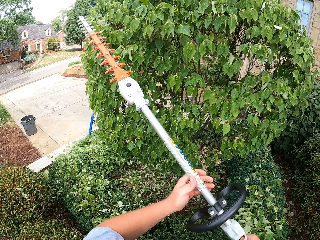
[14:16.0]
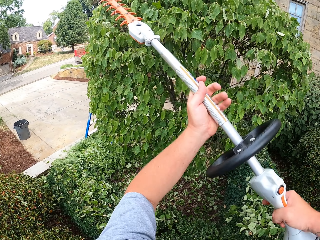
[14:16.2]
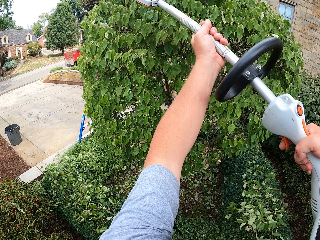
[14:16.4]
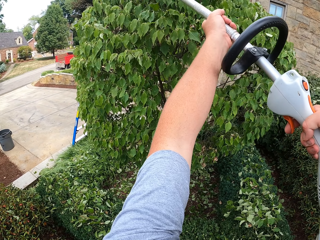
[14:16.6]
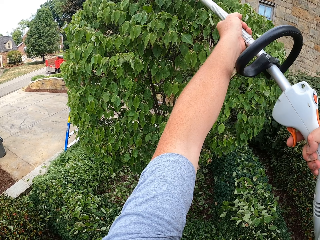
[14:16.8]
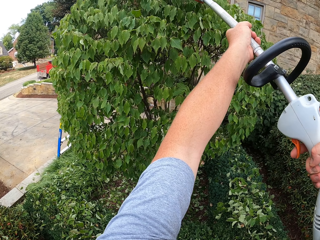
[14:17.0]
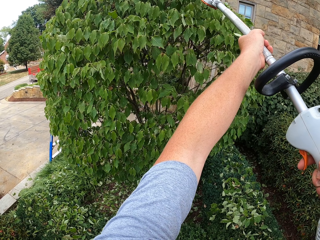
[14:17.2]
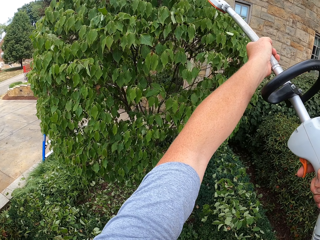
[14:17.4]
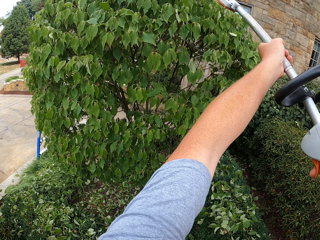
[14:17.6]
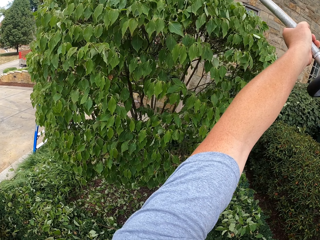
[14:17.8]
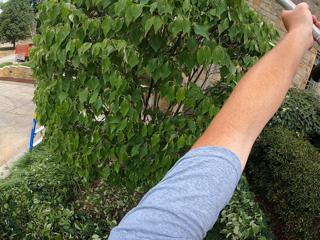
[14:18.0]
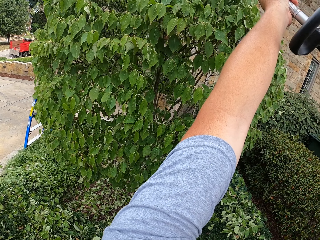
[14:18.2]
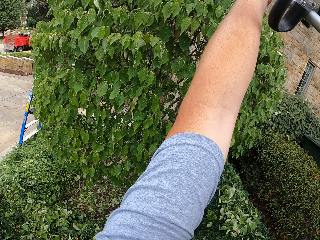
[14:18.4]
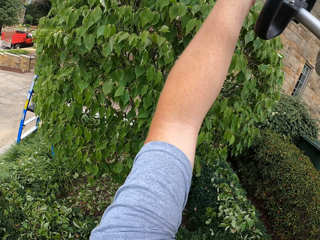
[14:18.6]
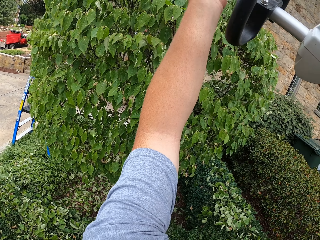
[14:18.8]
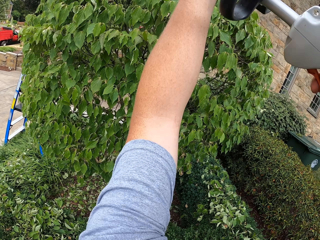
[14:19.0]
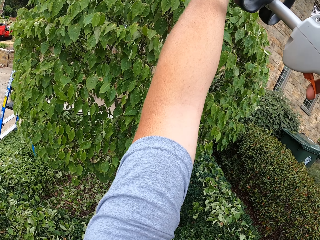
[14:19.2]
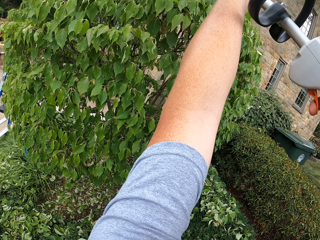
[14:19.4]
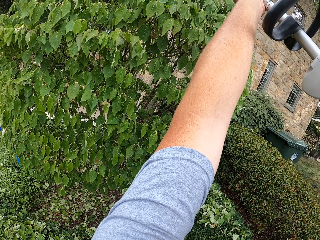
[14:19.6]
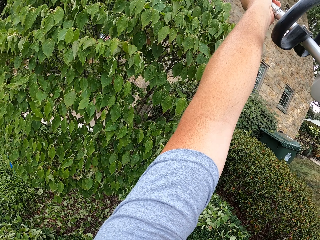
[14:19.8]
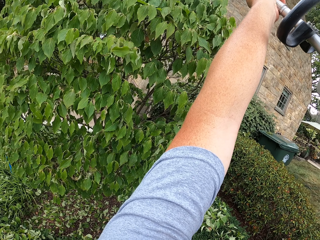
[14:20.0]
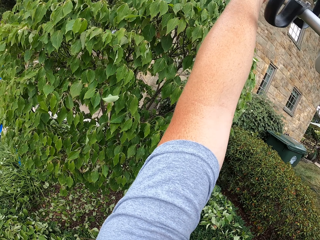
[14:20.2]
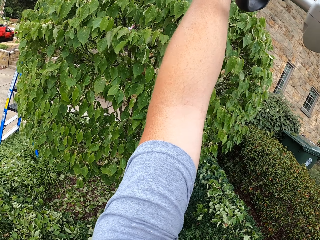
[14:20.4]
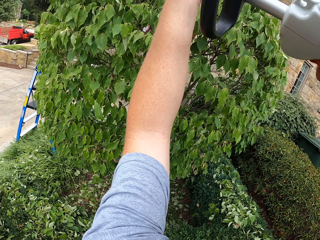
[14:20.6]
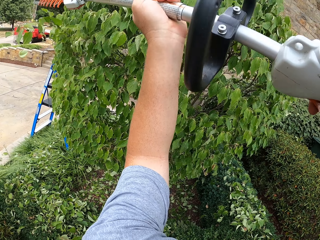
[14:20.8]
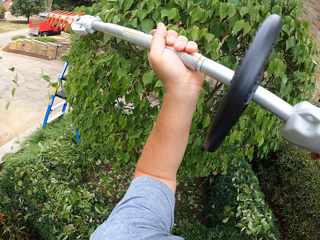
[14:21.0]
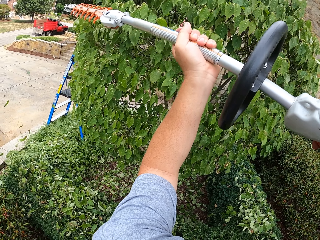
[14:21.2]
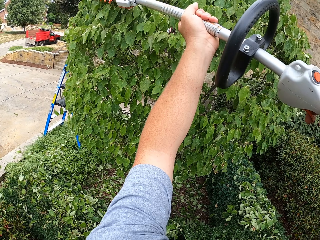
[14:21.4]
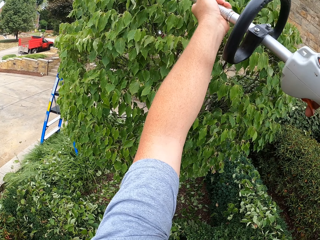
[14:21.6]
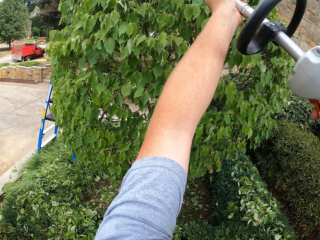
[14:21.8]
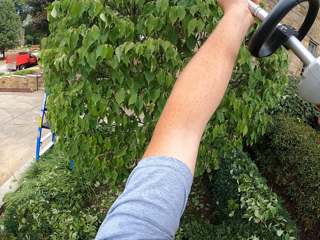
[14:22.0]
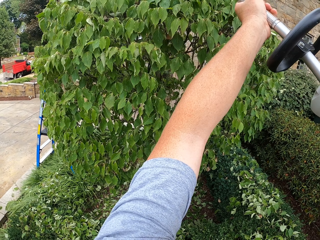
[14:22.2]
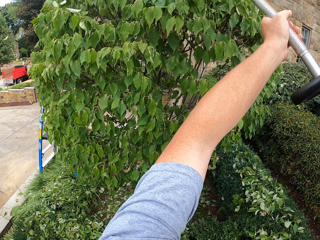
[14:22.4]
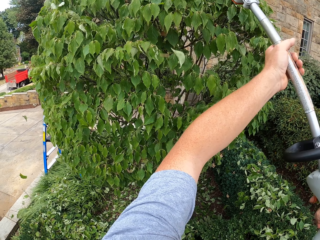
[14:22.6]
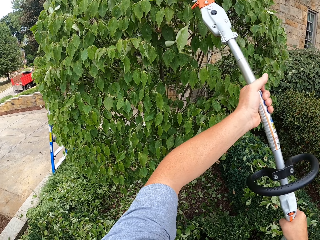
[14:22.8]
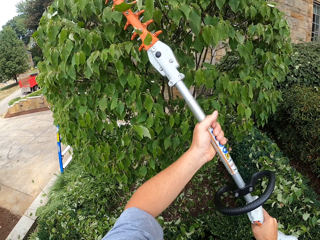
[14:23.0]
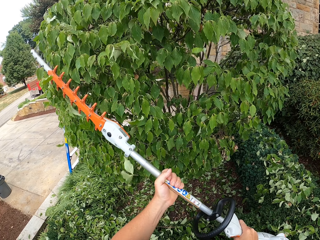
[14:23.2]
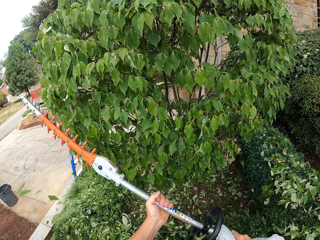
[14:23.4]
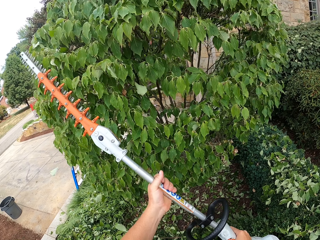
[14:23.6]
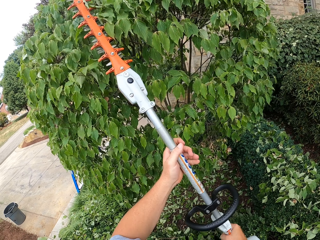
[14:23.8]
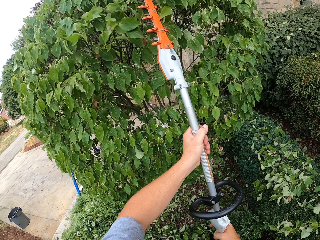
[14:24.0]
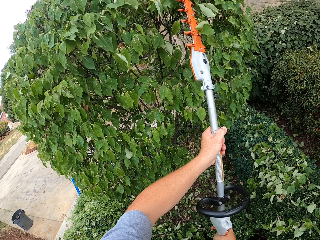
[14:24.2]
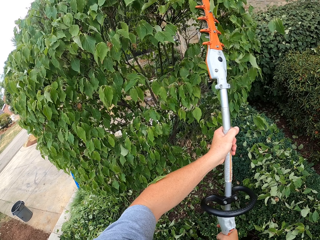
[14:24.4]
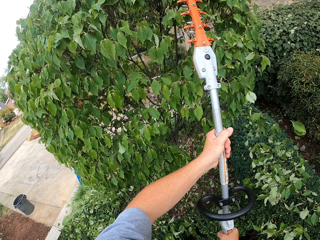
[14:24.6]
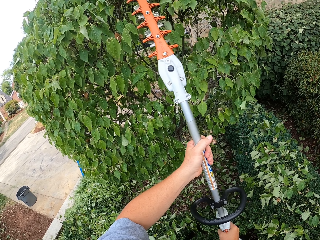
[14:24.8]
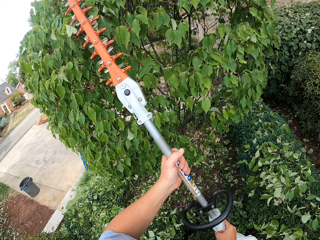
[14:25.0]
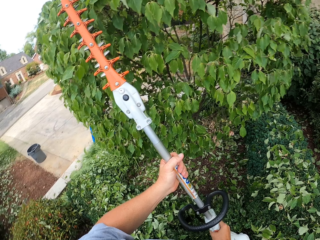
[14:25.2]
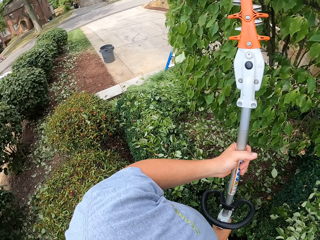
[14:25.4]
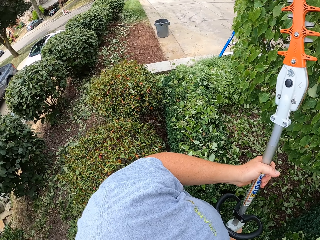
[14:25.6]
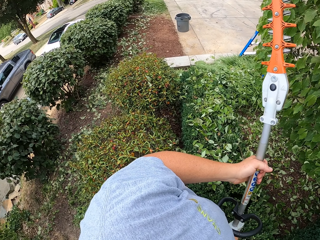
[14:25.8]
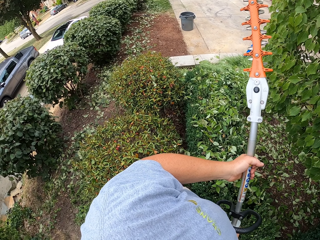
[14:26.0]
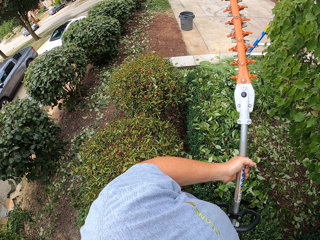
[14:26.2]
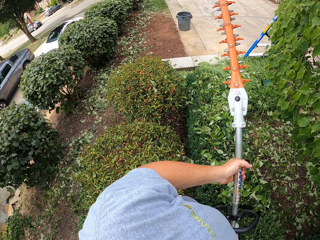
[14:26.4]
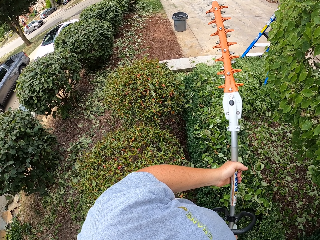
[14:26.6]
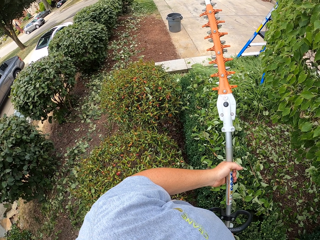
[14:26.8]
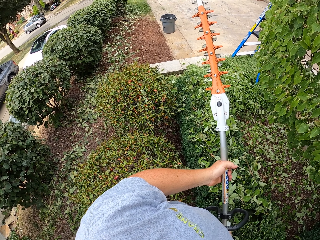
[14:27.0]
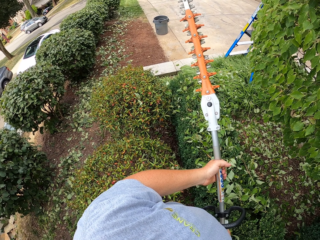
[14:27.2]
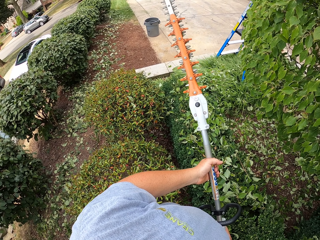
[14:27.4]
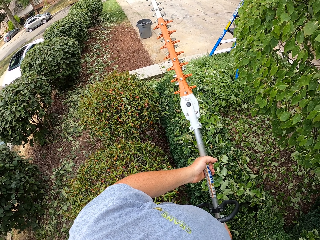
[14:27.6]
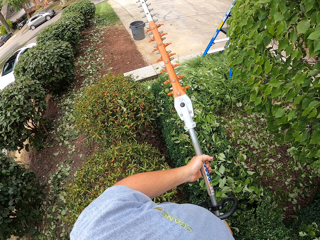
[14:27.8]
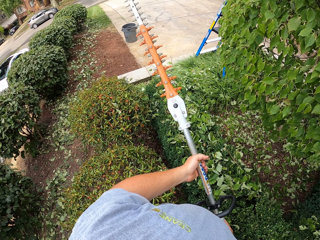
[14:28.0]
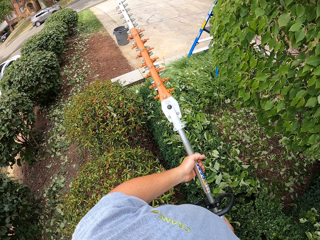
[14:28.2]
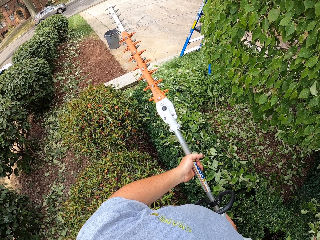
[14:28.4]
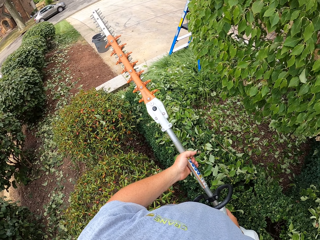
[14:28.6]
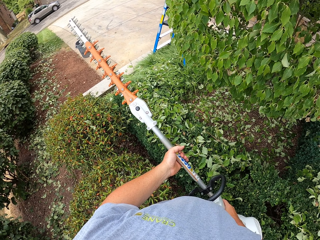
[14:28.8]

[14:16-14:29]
The camera wearer trims the tree with a hedge trimmer. They adjust the hedge trimmer.

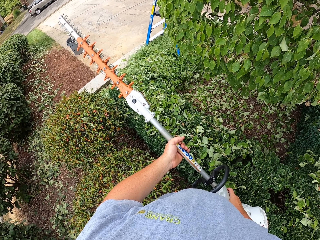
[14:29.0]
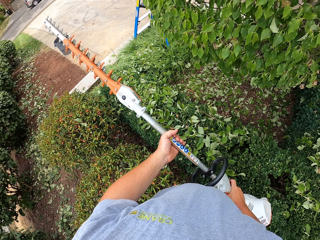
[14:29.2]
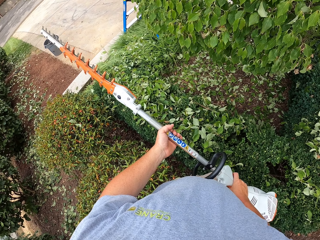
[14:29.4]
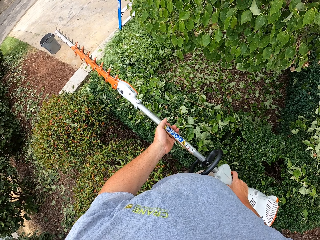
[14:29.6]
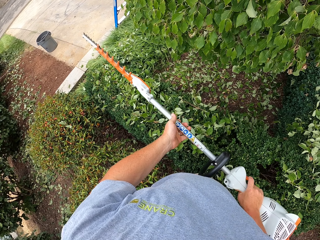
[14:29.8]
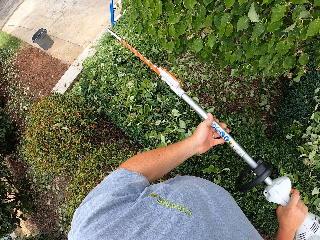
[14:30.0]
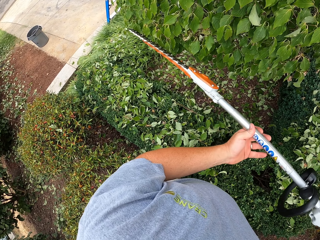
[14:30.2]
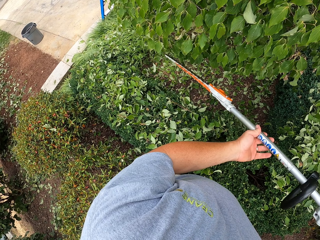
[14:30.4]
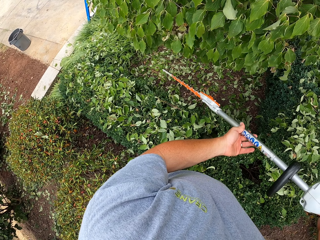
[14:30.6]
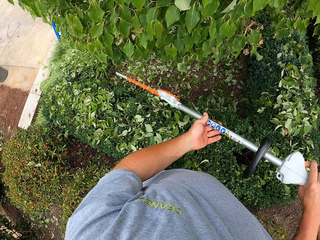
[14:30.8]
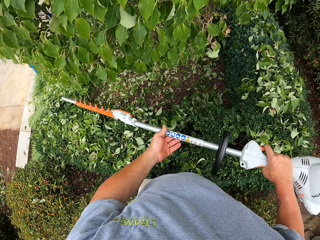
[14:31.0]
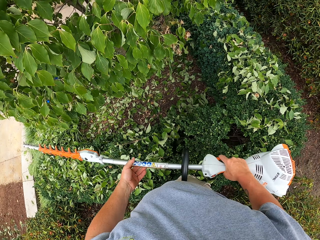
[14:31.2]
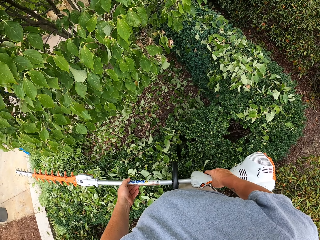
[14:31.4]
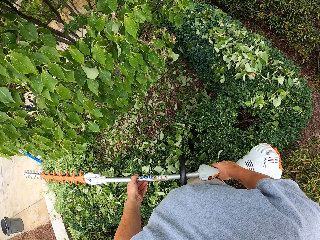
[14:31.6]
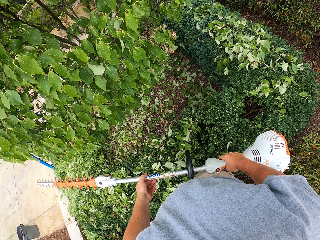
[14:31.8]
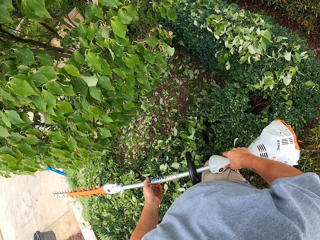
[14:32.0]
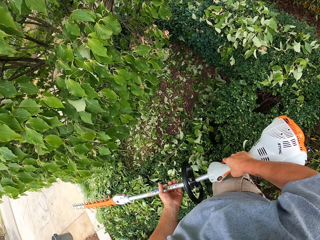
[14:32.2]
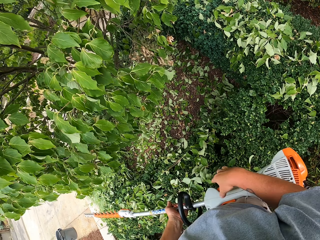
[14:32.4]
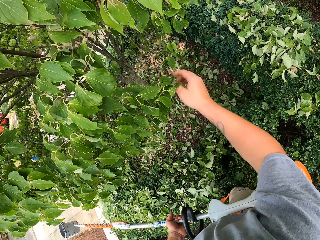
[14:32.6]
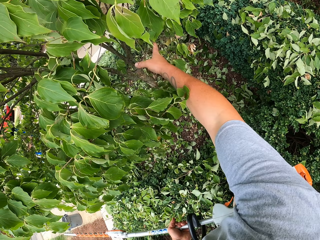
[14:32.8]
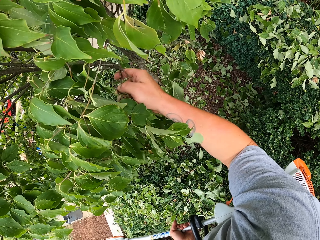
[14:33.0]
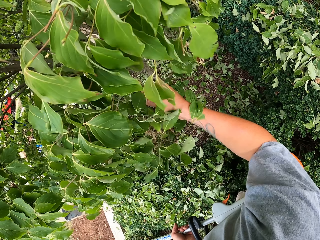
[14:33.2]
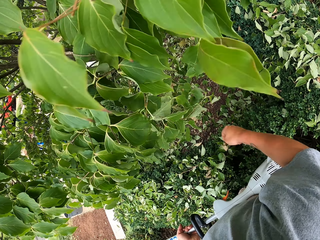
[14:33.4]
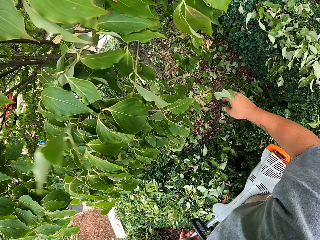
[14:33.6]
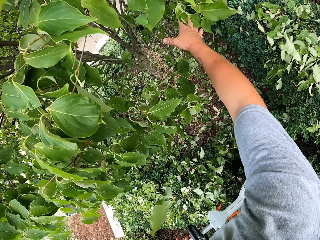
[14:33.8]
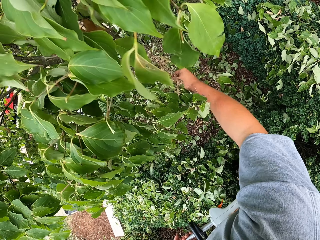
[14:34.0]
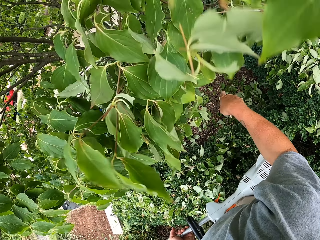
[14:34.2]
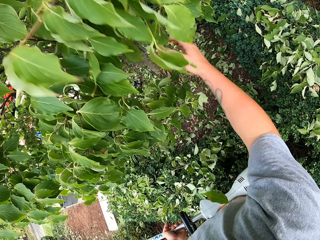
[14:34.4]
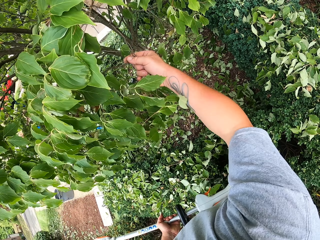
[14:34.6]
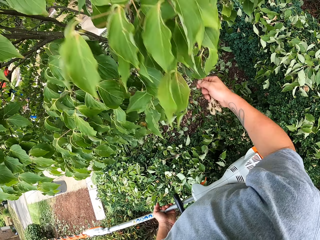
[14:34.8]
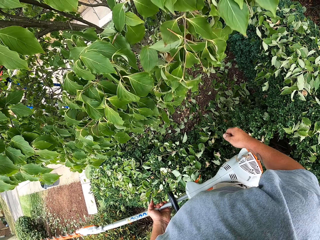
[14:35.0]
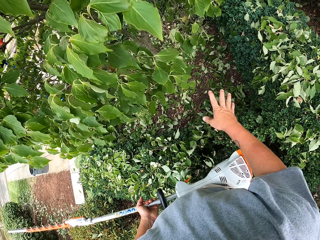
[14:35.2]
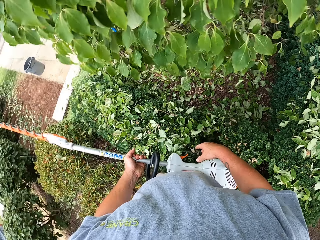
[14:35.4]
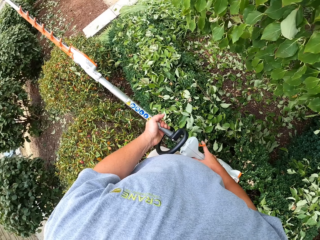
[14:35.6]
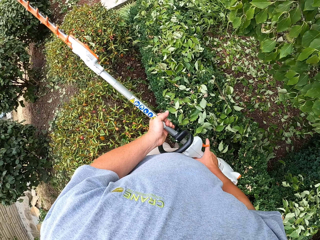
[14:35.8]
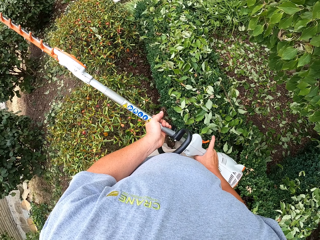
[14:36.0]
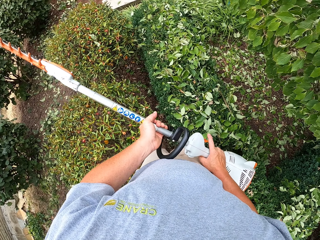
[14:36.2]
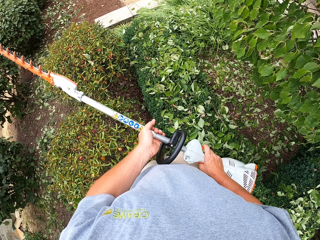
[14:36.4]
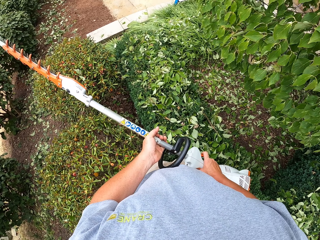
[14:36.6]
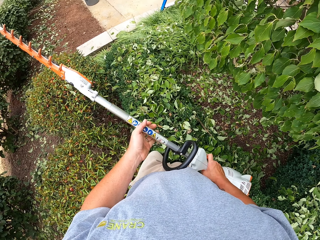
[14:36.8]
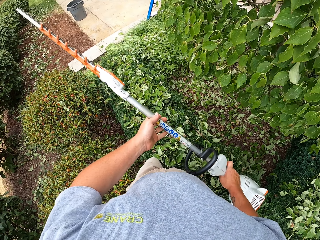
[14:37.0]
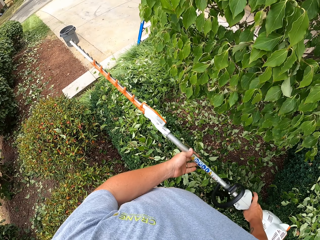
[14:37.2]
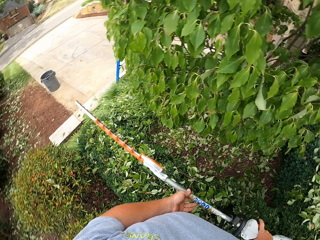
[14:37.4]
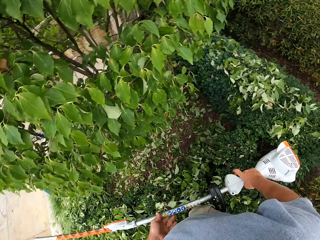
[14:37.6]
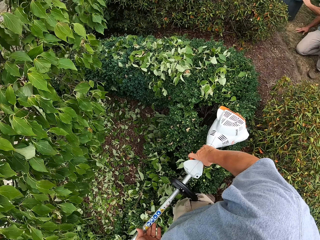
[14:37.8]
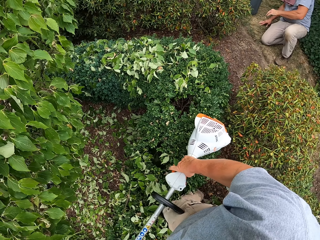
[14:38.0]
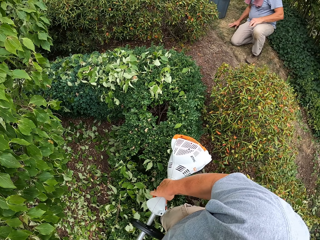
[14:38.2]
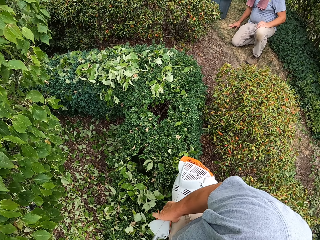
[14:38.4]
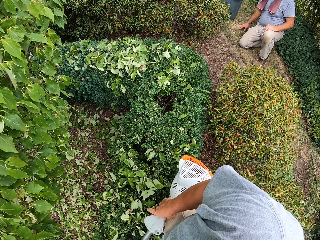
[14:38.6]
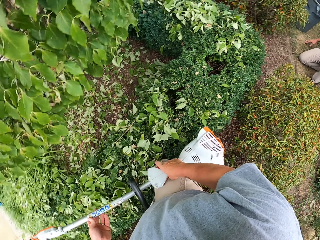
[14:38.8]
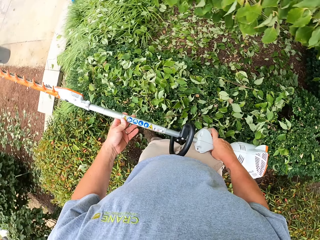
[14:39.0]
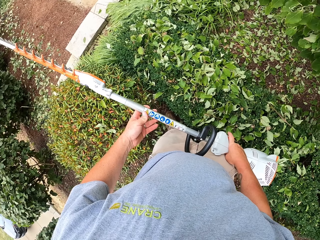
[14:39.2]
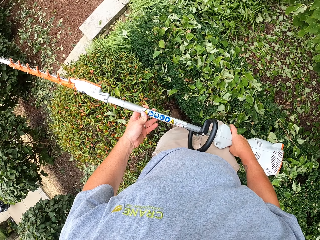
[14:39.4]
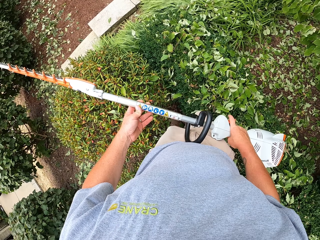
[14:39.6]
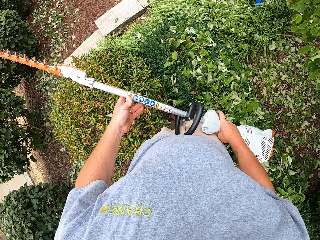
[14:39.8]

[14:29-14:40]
The camera wearer trims the tree with a hedge trimmer. They shake leaves off the tree. They pull out the tree leaves. They adjust the hedge trimmer.
